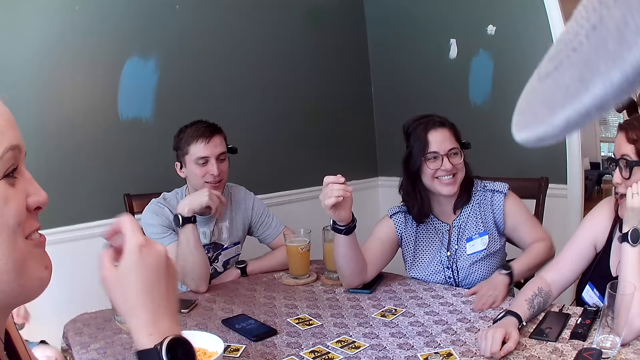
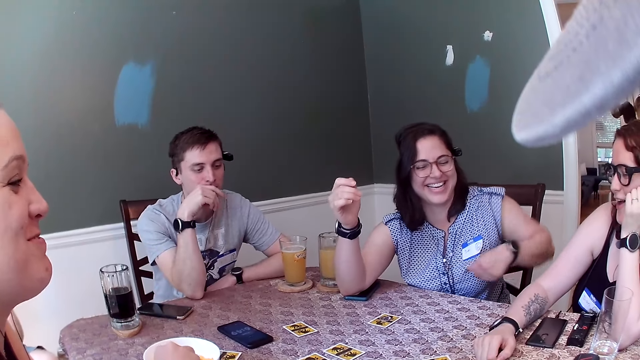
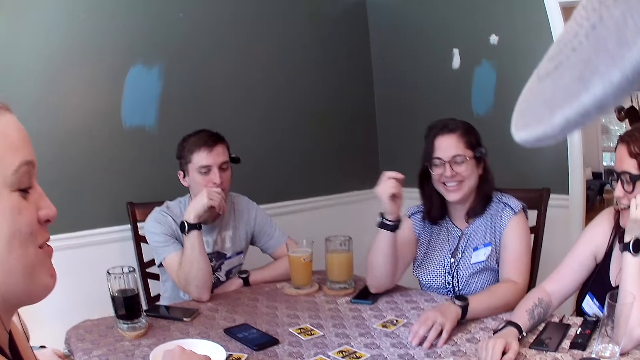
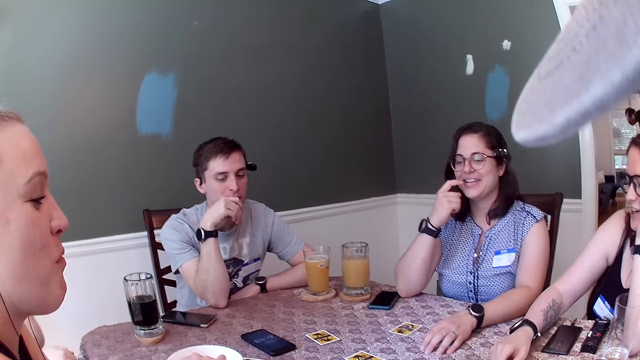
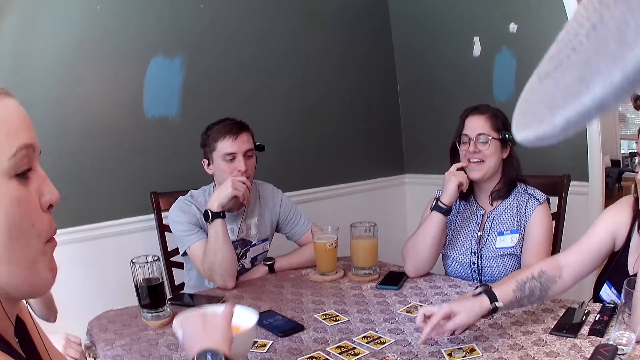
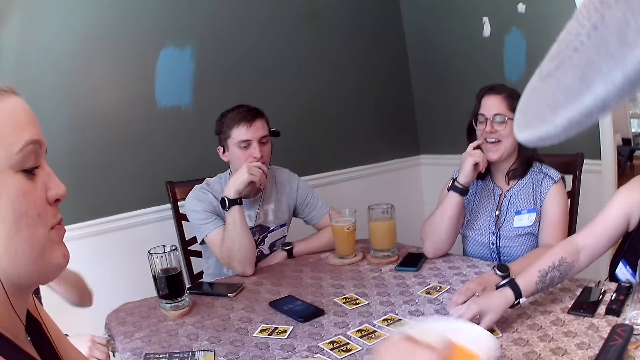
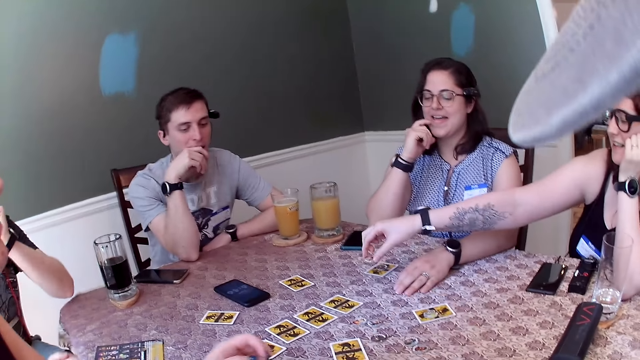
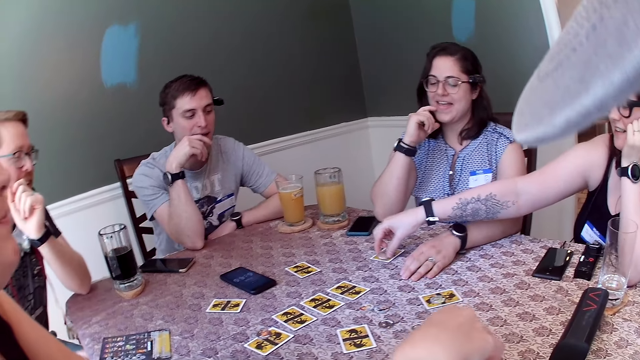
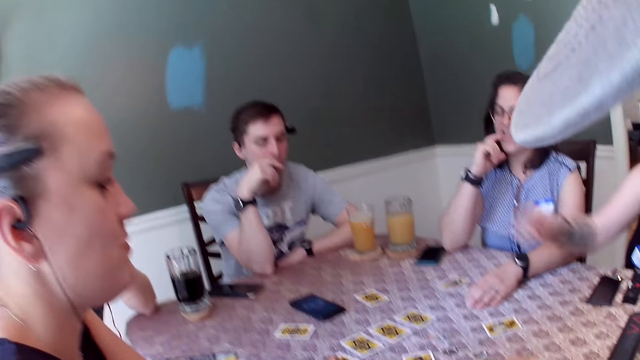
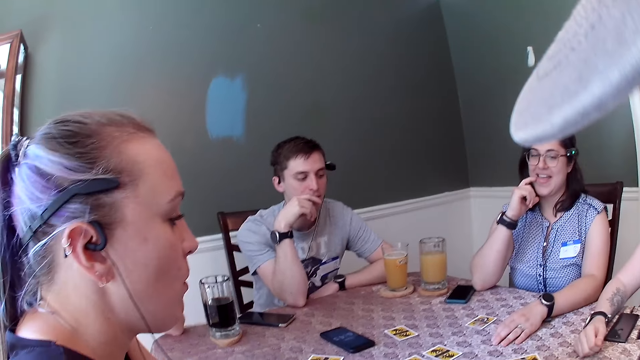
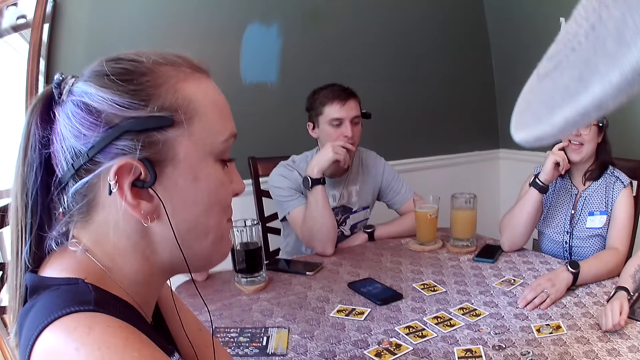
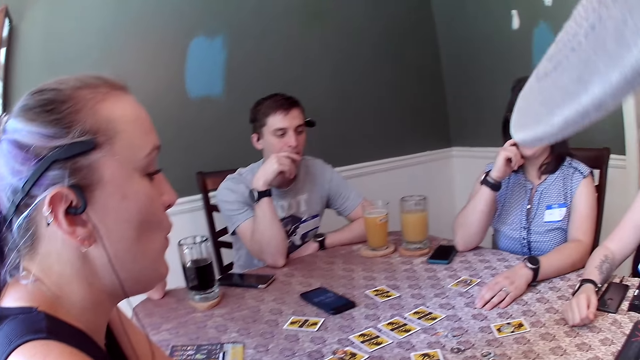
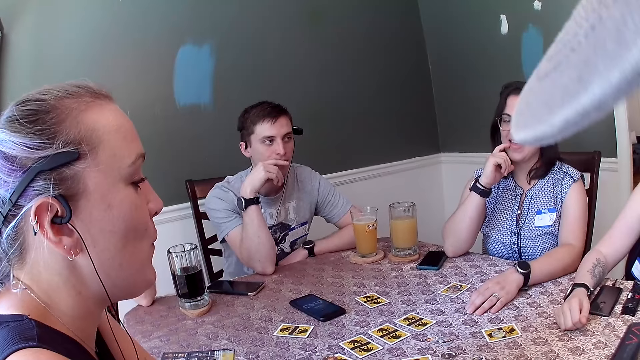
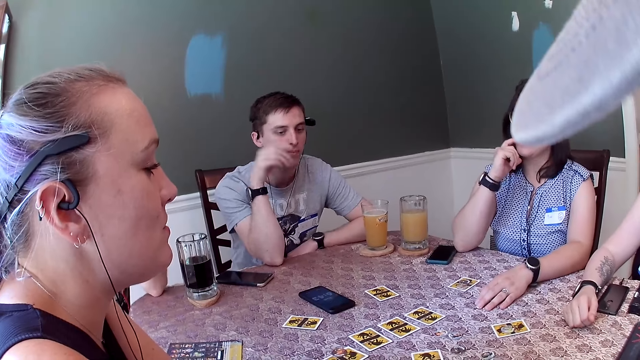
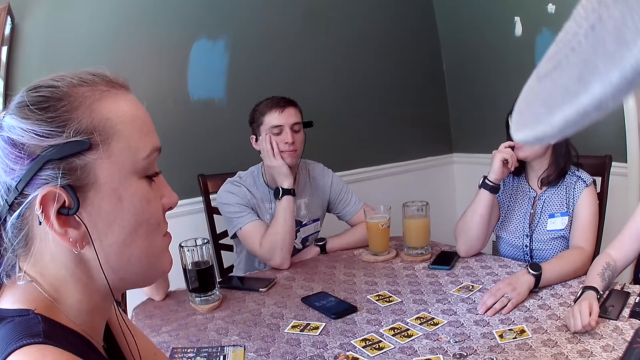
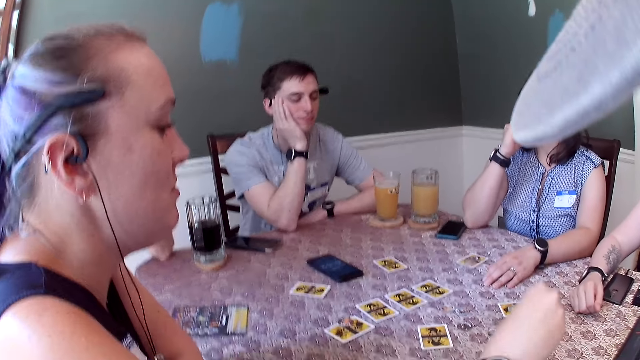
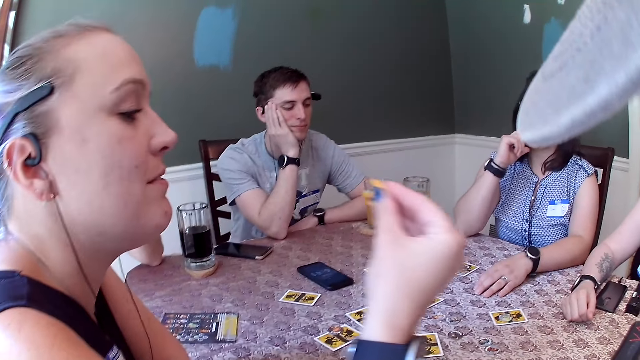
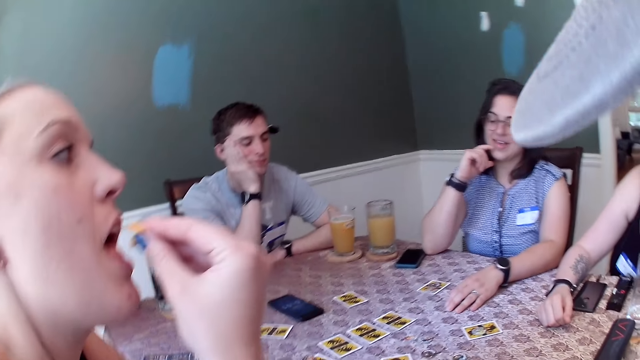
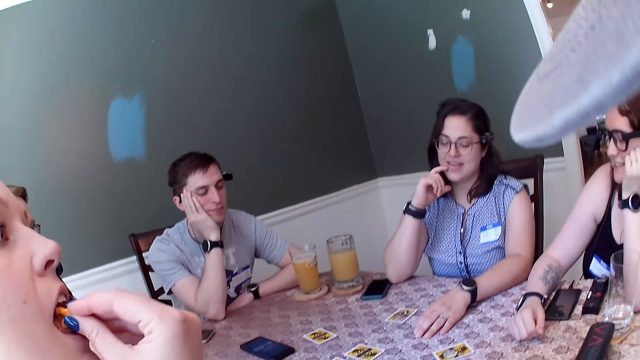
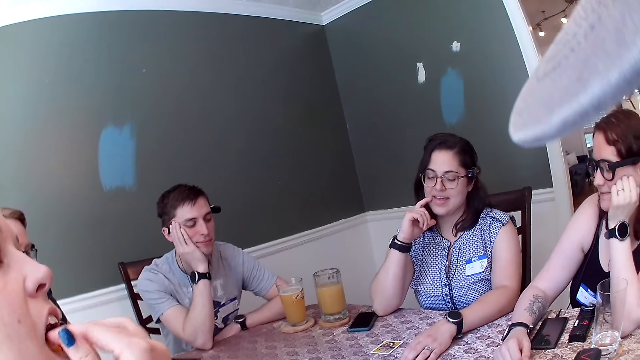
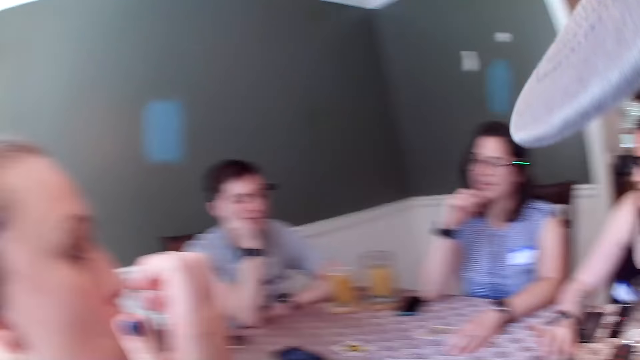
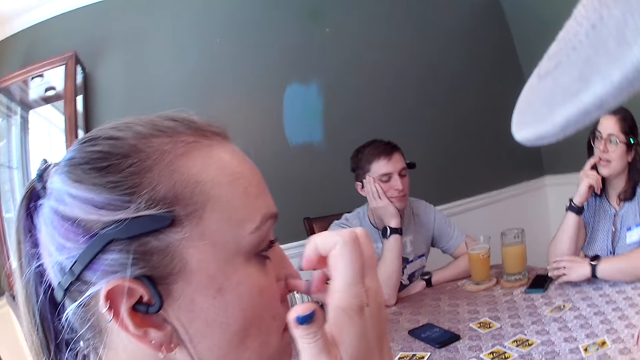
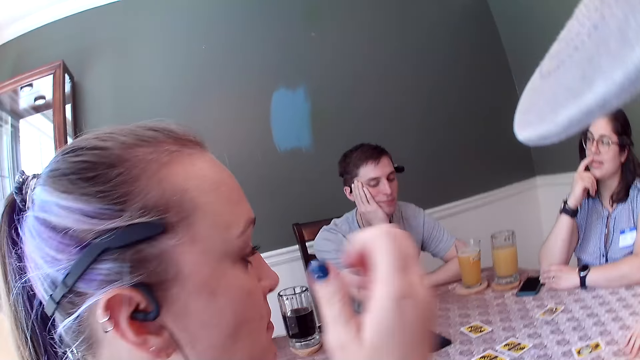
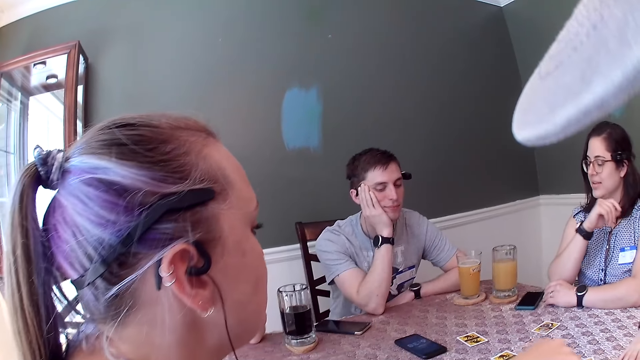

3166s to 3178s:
A woman picks up the bowl of cheese puffs from the table with her right hand and drops the bowl of cheese puffs on the table with her right hand. Another woman drops the chip on the card with her right hand. The first woman eats cheese puffs.

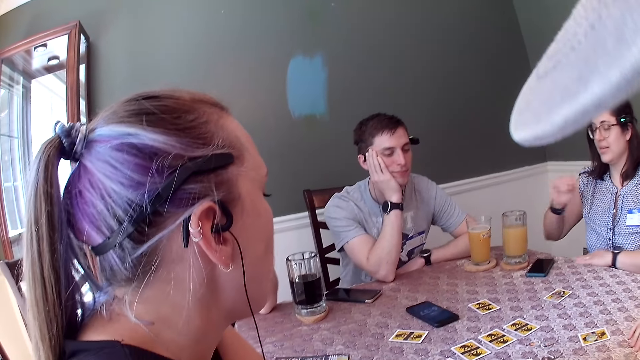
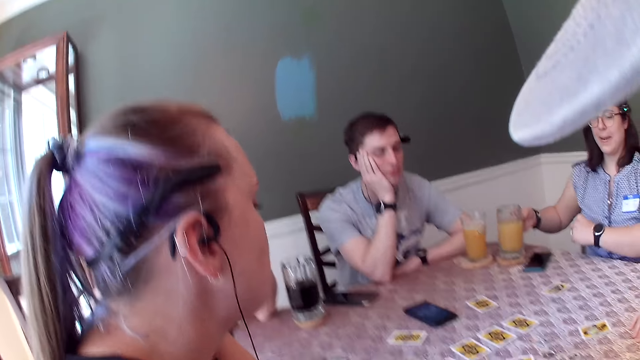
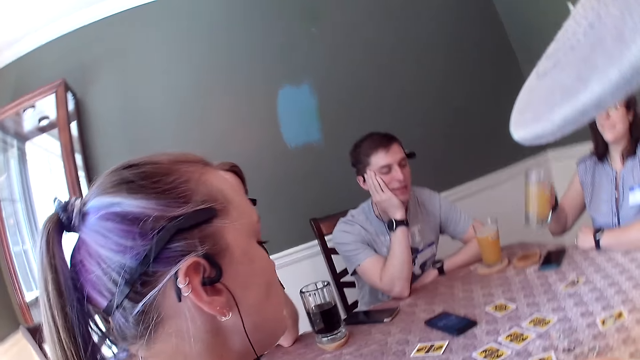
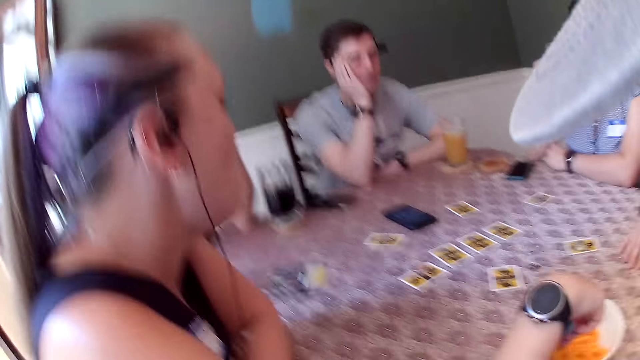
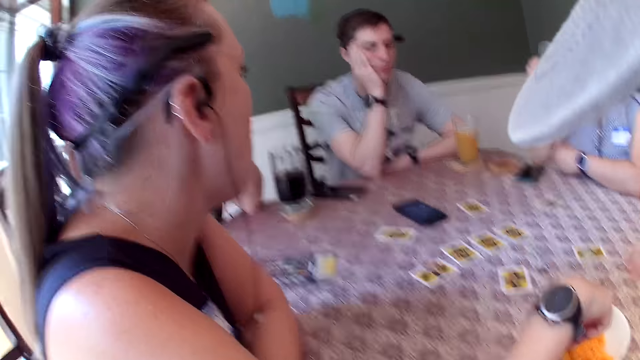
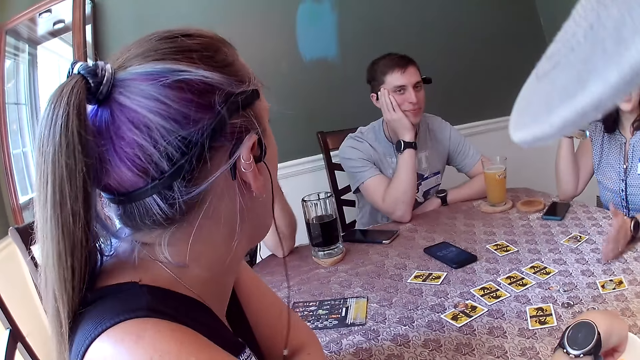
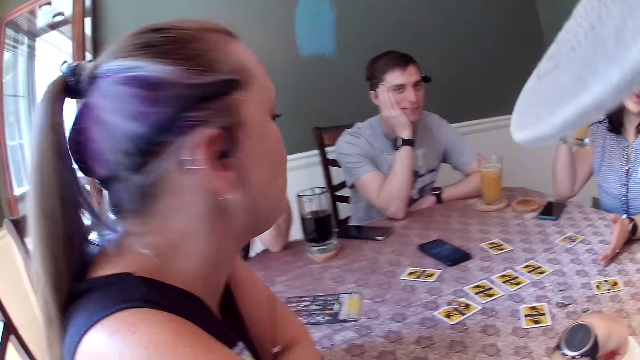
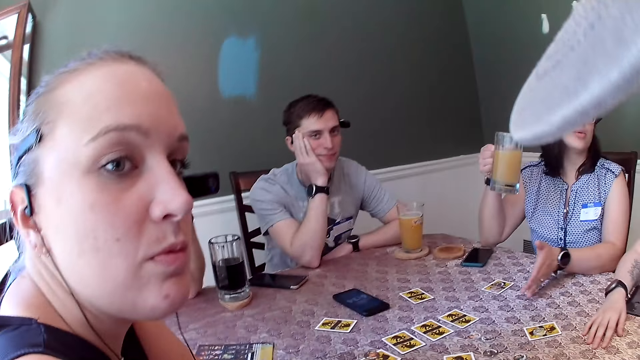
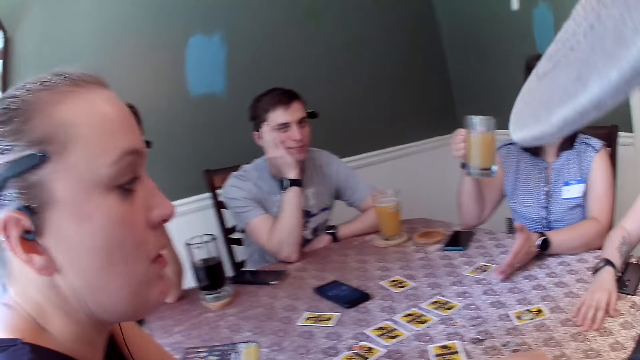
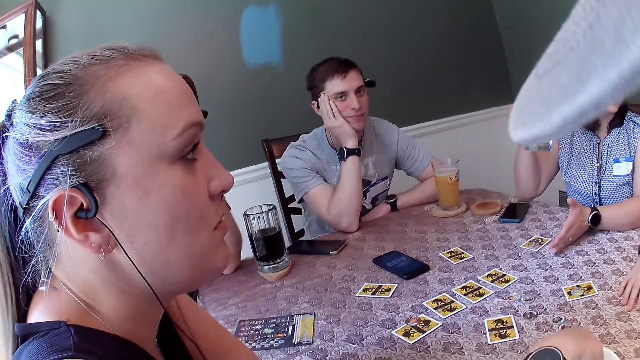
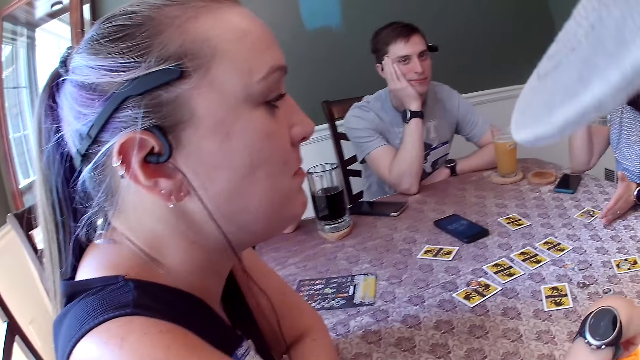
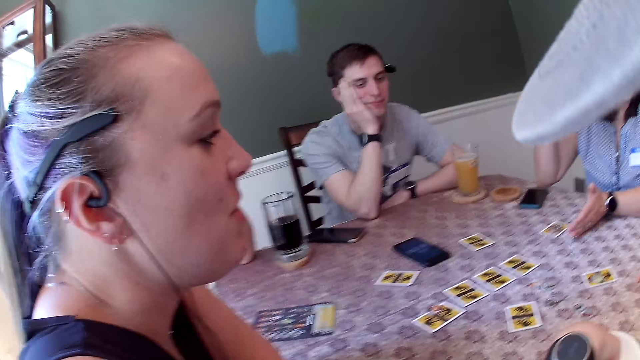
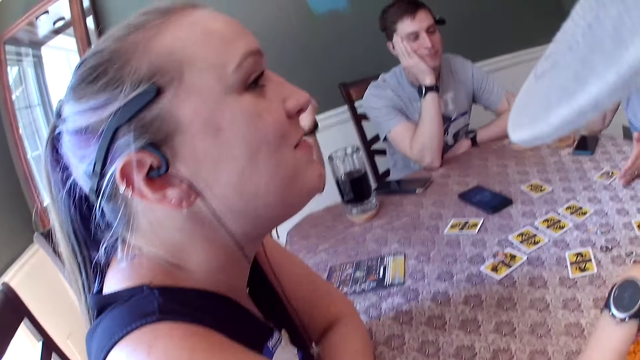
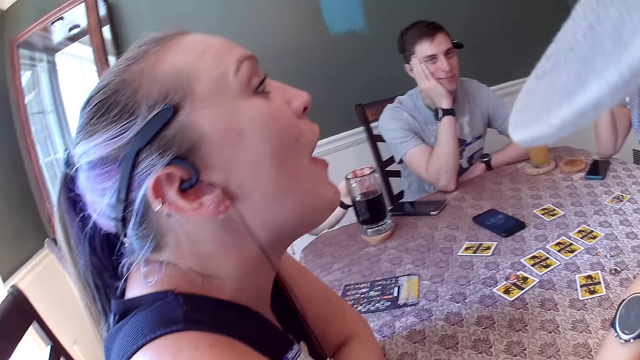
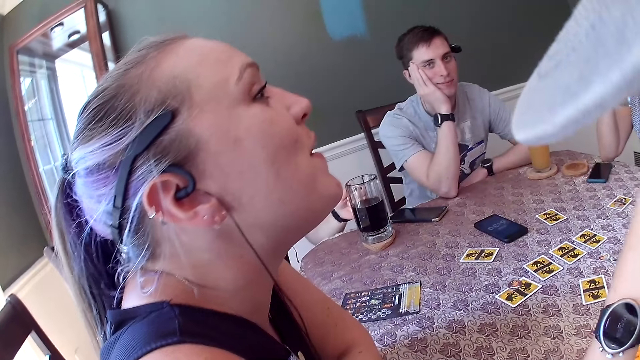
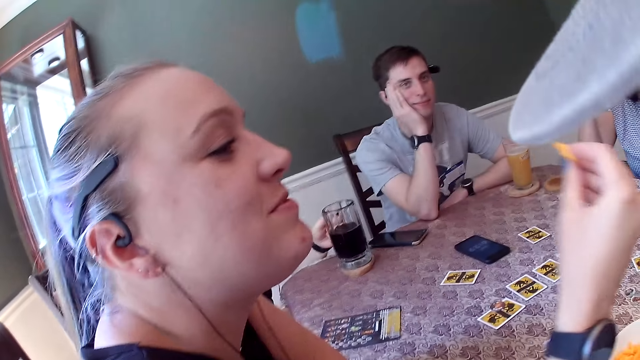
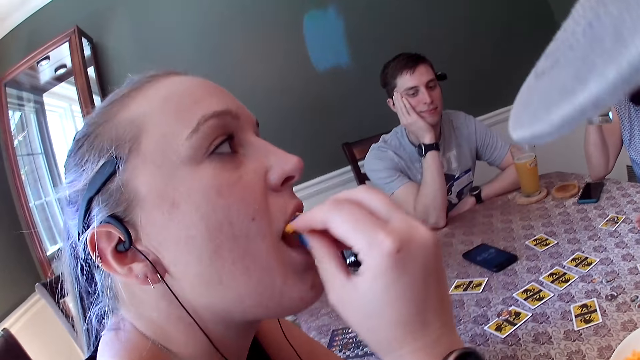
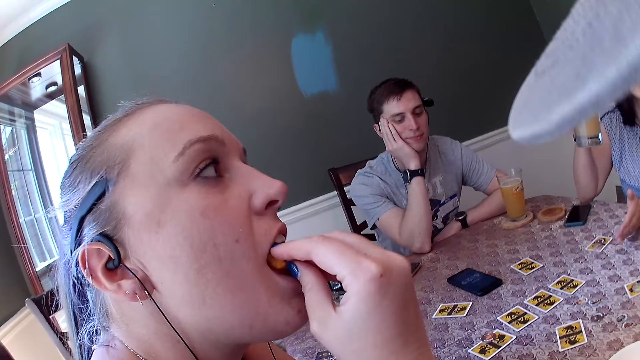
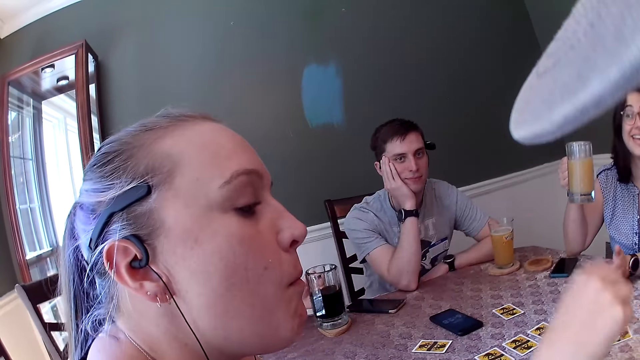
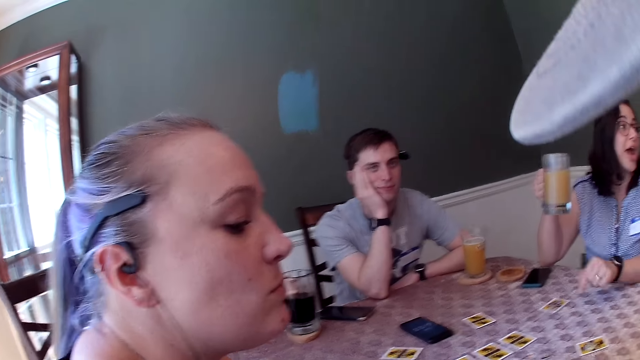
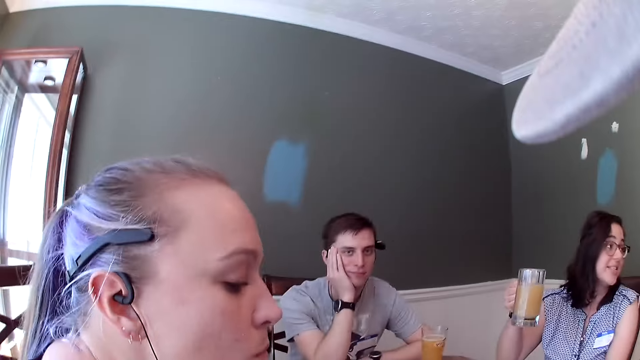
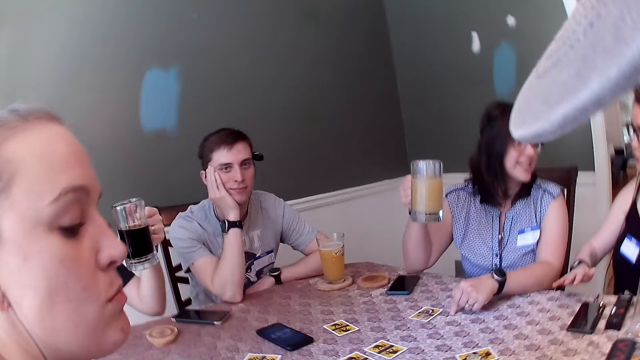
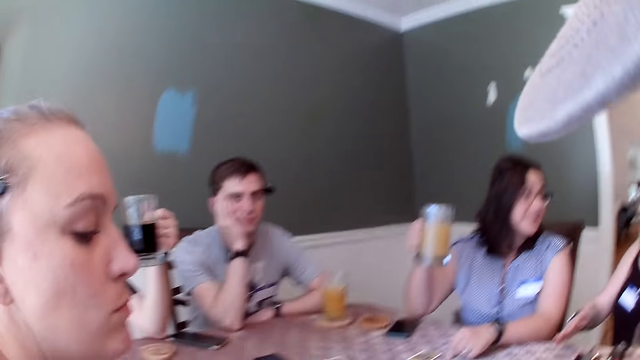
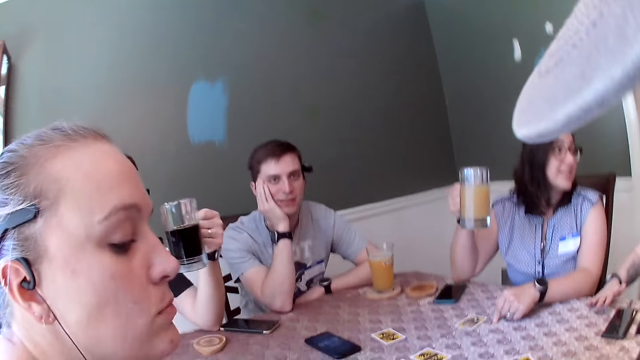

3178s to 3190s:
A woman picks up a cup of drink from the table with her right hand. The camera wearer talks to a lady. A man holds the cup of drink on the table with his left hand. Another woman eats cheese puffs. The man picks up the cup of drink from the table with his left hand.
